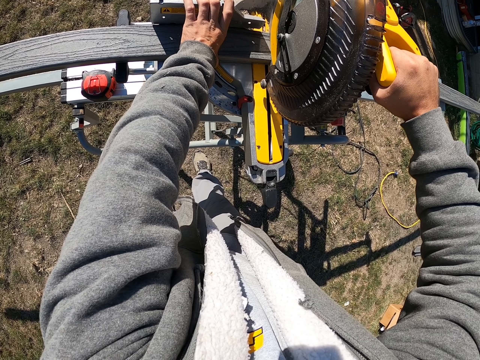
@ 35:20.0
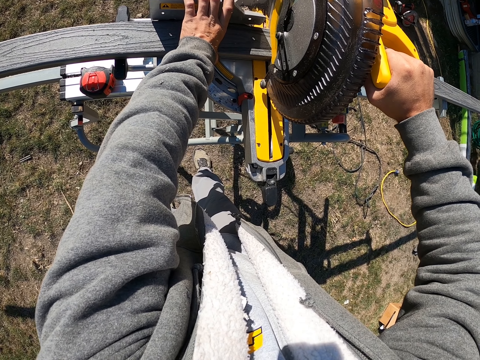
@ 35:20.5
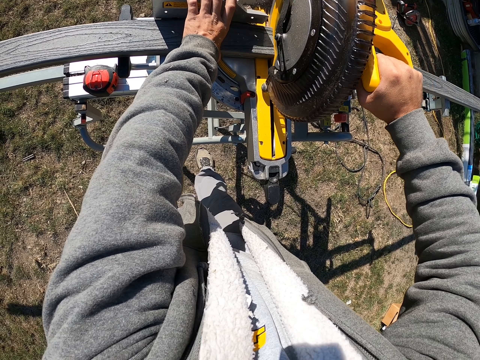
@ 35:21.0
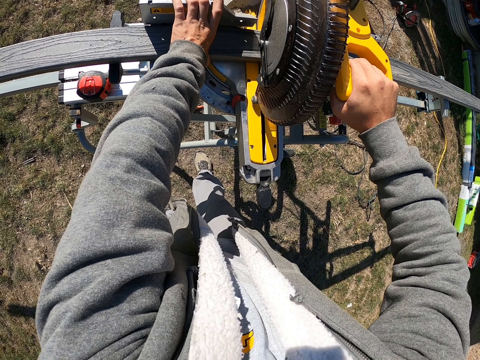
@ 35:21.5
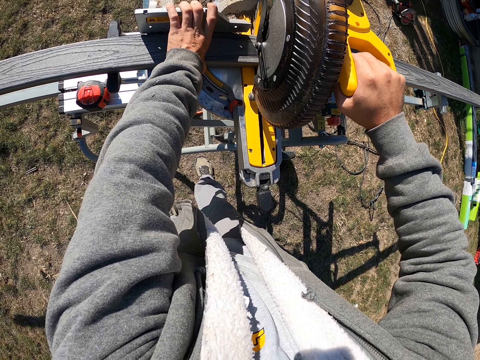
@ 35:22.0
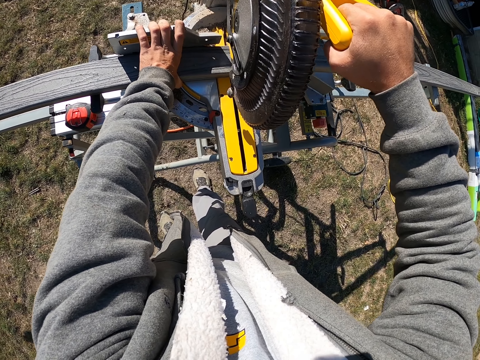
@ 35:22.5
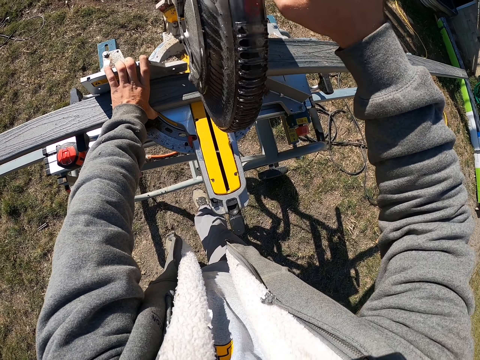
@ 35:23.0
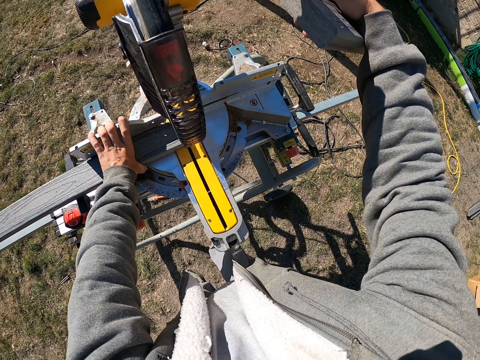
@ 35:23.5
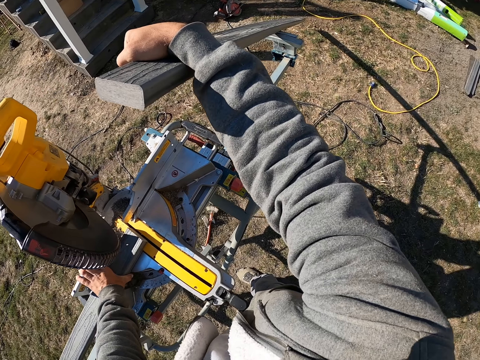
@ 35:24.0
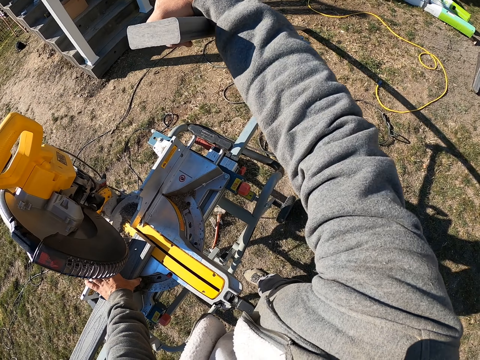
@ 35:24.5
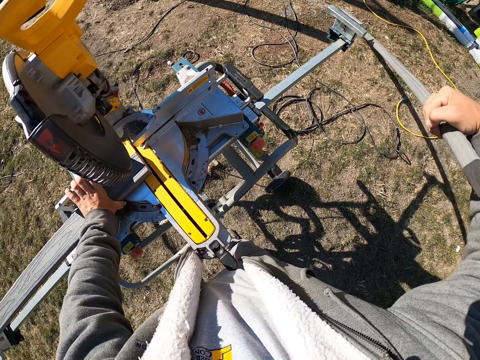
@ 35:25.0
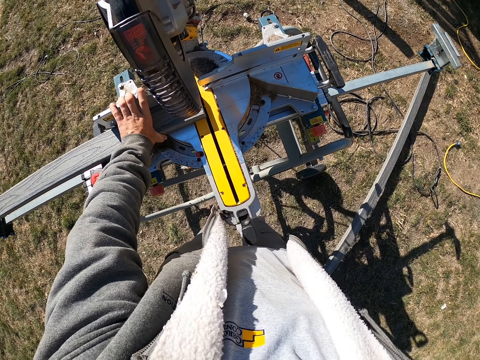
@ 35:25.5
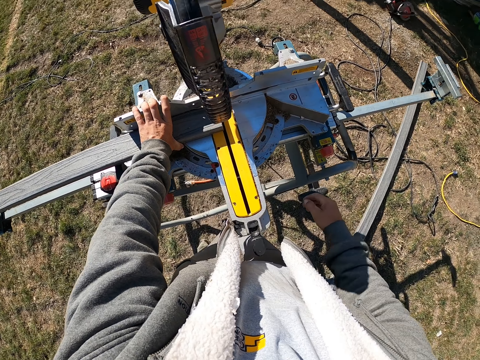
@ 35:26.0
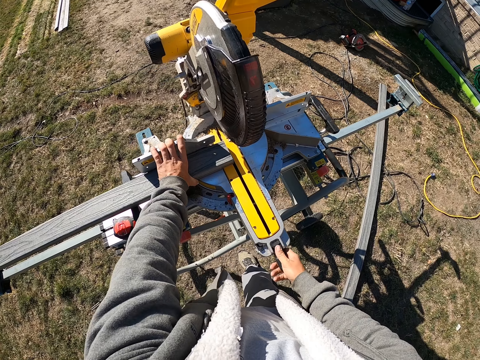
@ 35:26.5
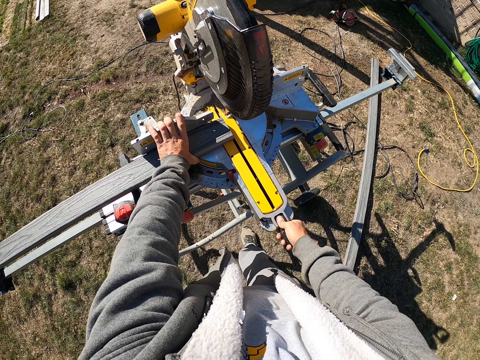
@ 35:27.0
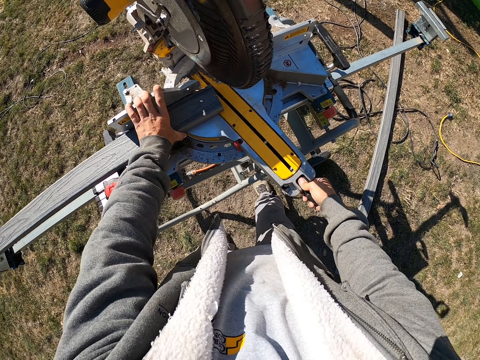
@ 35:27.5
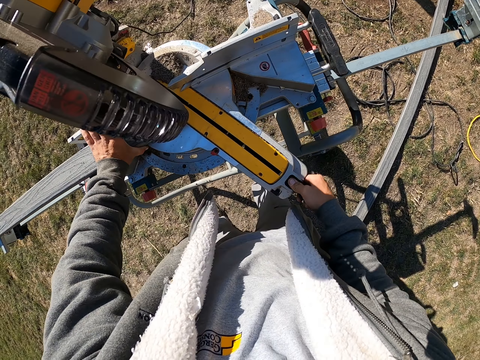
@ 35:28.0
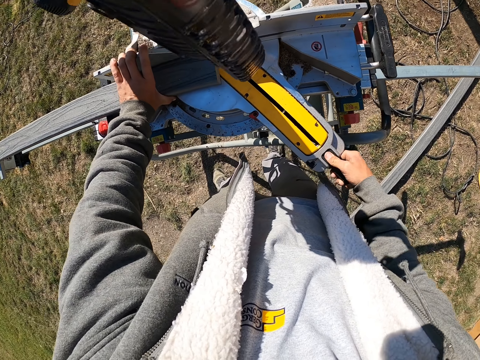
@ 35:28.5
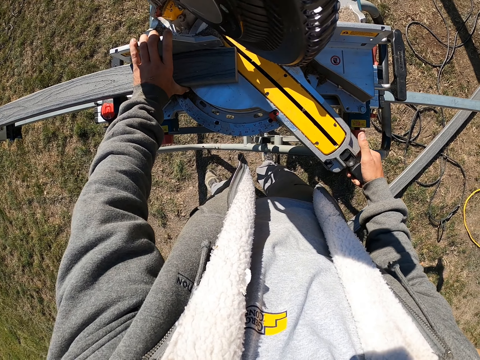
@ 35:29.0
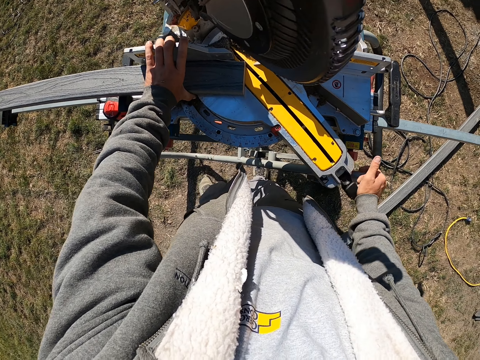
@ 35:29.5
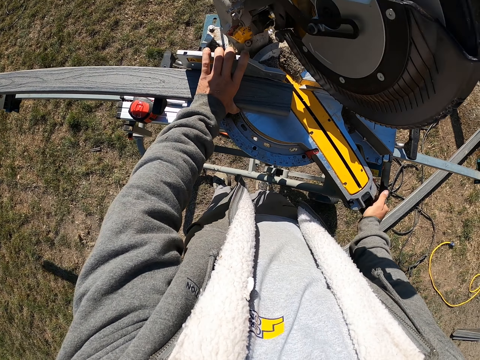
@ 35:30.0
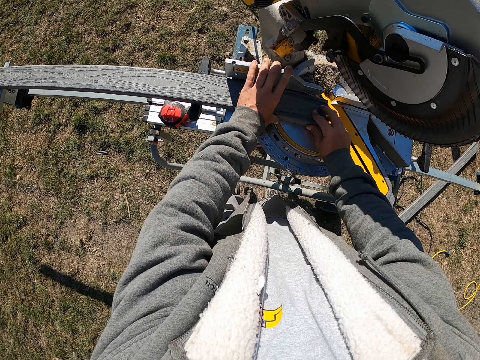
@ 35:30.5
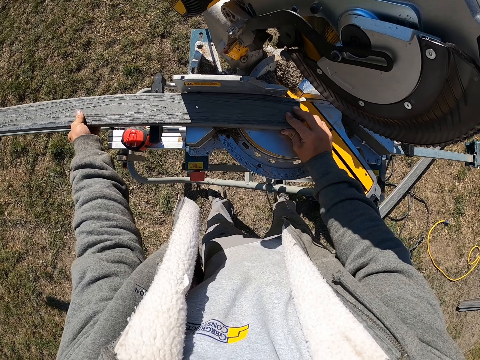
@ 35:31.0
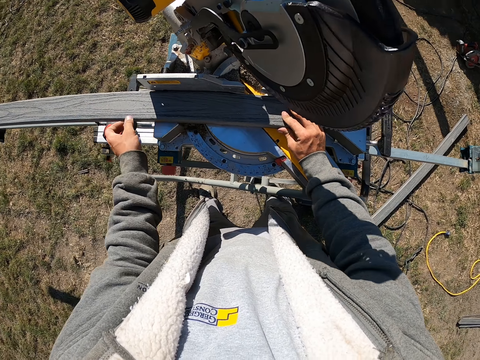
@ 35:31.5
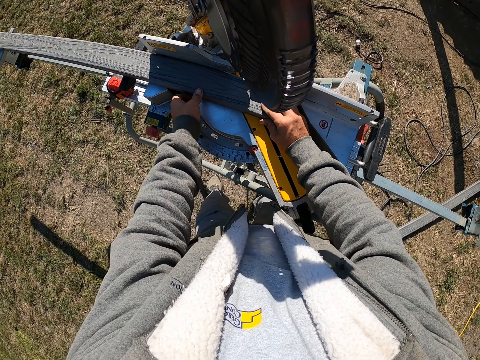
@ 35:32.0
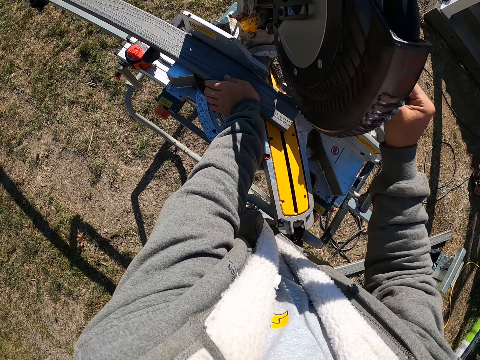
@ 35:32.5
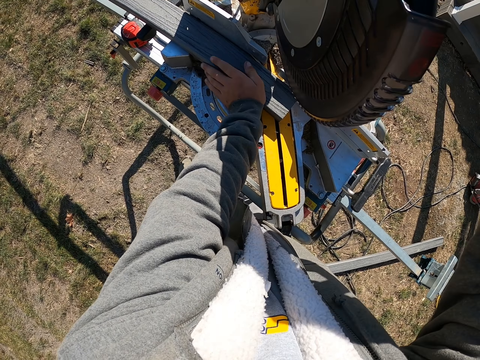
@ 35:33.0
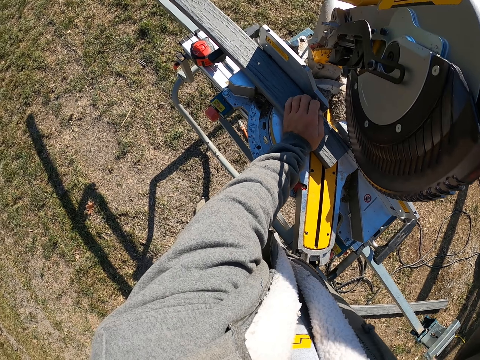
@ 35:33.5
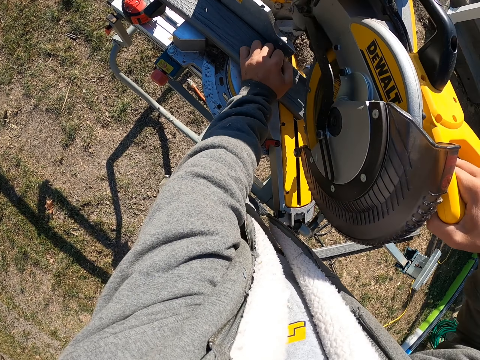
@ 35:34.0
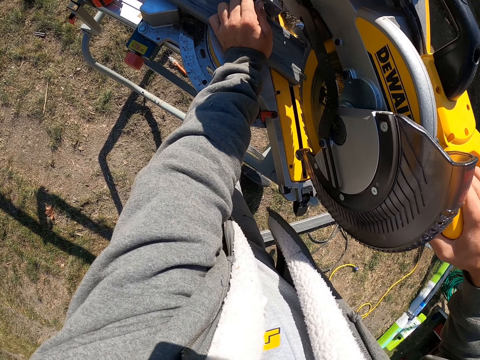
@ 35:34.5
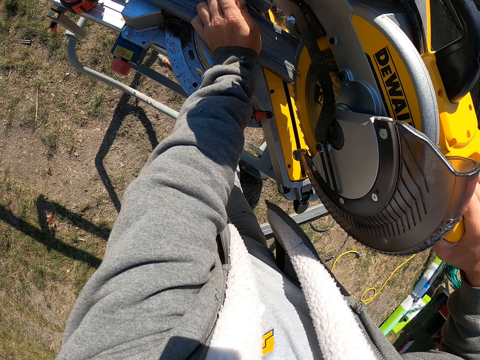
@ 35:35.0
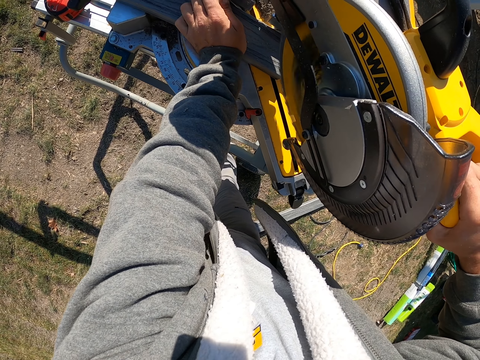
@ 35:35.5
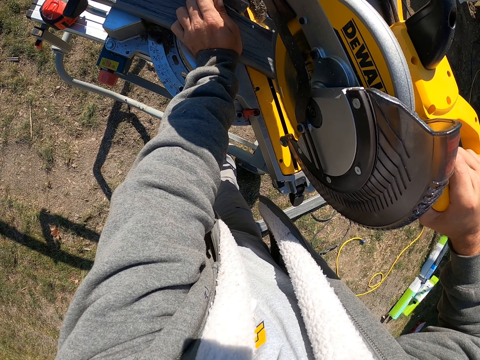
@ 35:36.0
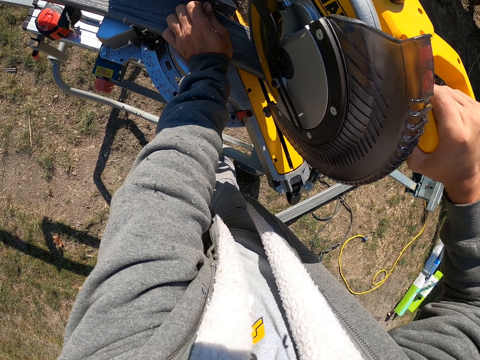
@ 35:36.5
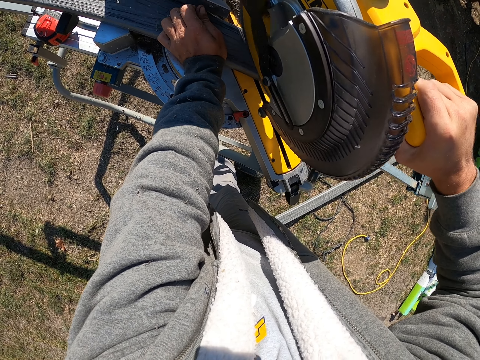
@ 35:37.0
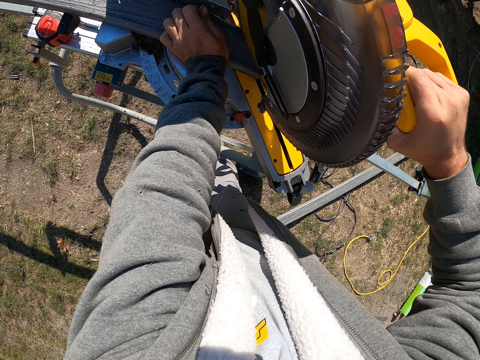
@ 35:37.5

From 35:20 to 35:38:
The camera wearer holds the deck wood. They touch the wood. They place the deck wood on the ground. They adjust the circular saw. They adjust the deck wood on the circular saw. They hold the circular saw handle. They cut the deck wood.

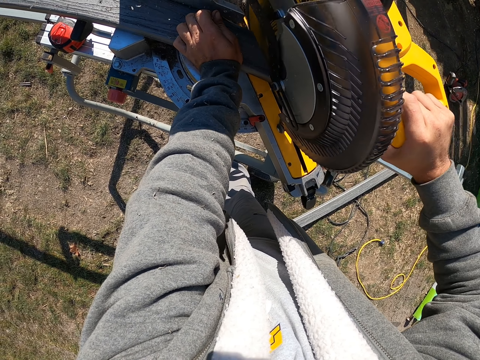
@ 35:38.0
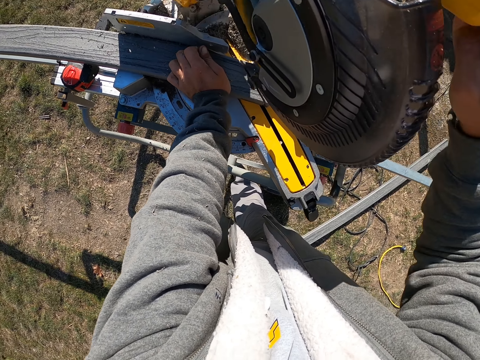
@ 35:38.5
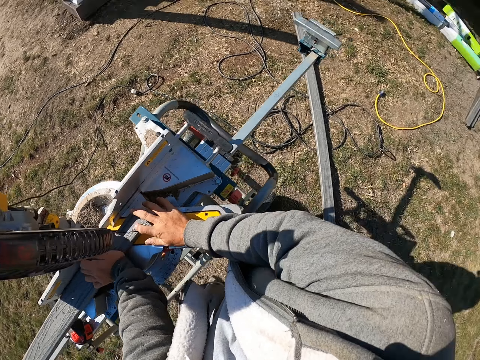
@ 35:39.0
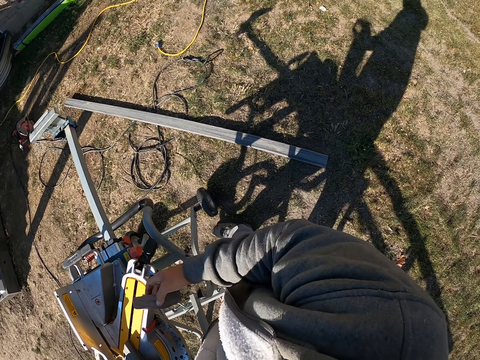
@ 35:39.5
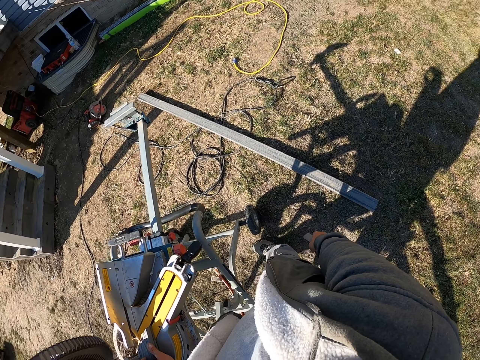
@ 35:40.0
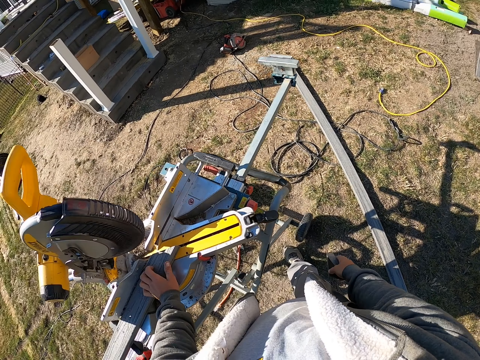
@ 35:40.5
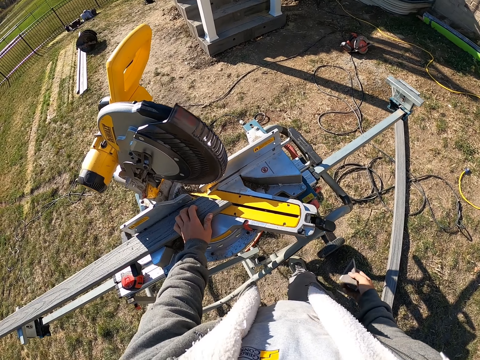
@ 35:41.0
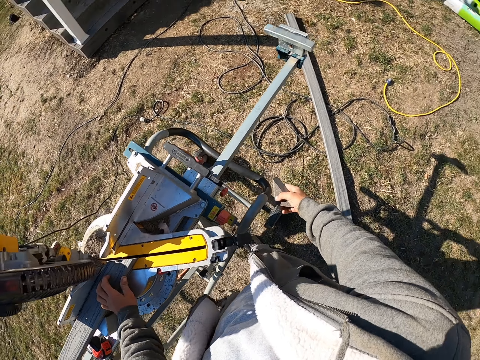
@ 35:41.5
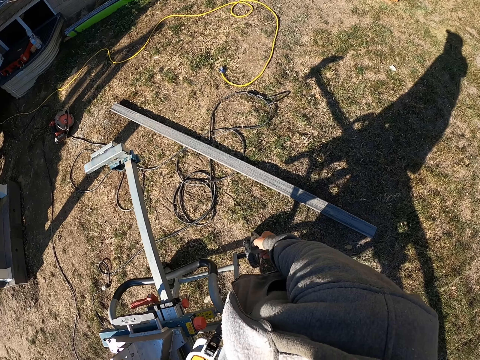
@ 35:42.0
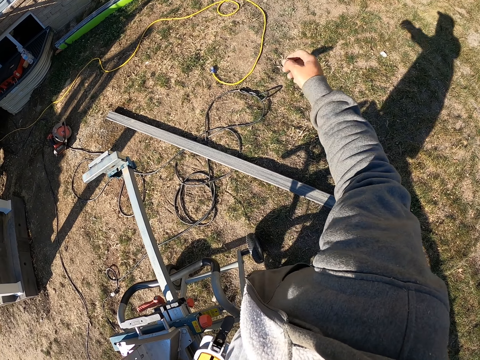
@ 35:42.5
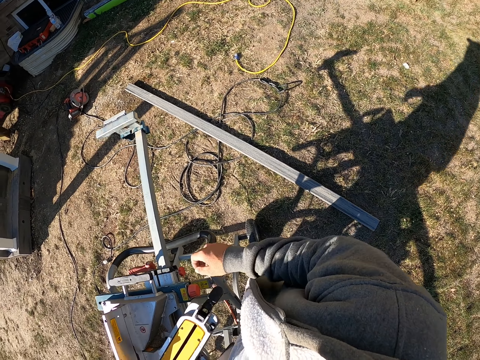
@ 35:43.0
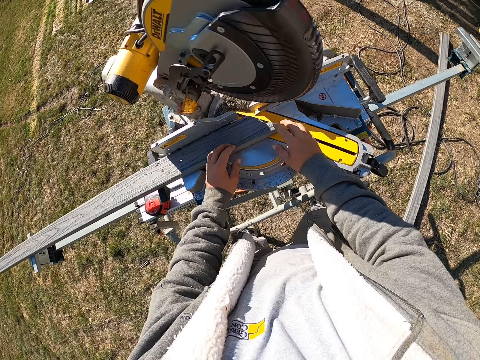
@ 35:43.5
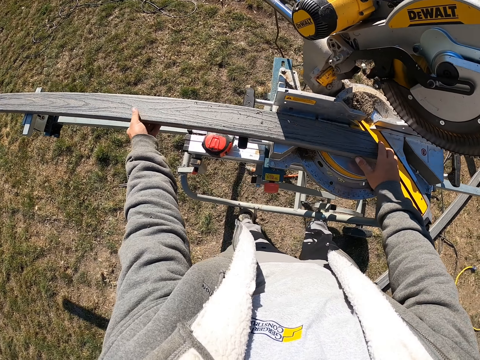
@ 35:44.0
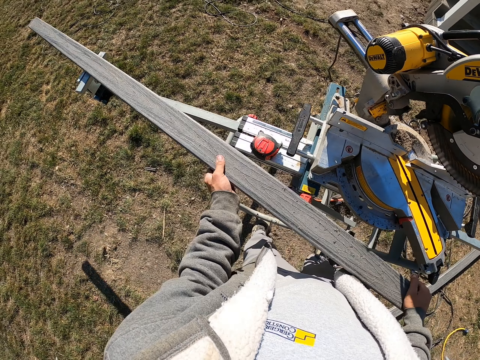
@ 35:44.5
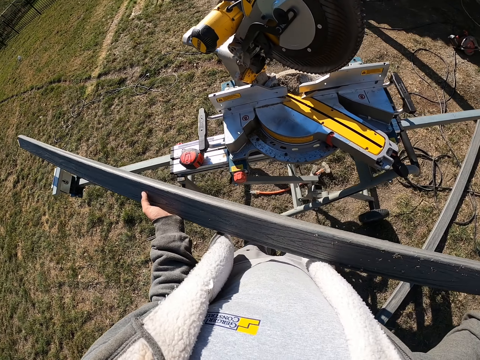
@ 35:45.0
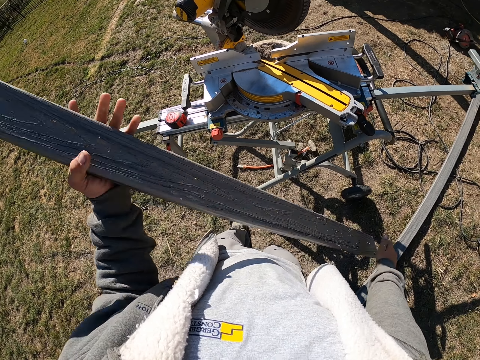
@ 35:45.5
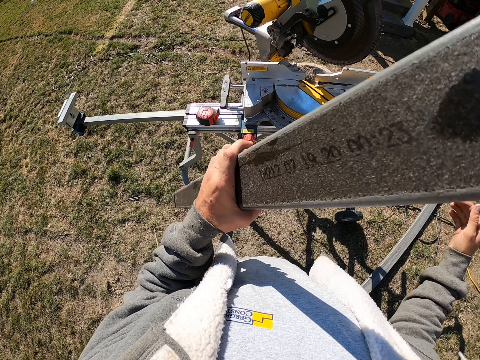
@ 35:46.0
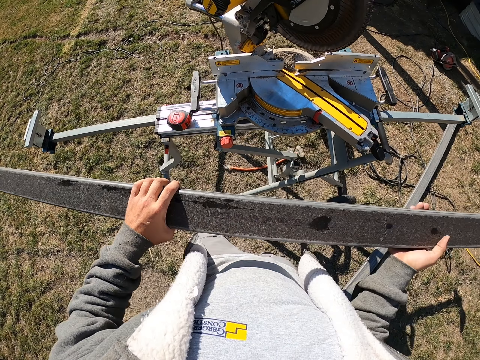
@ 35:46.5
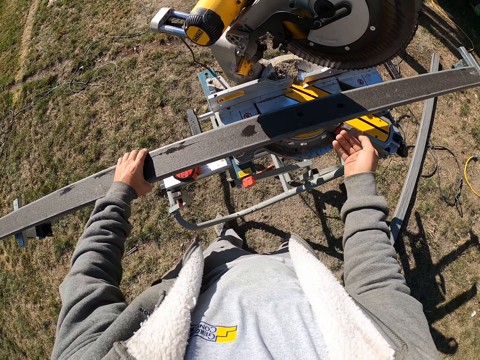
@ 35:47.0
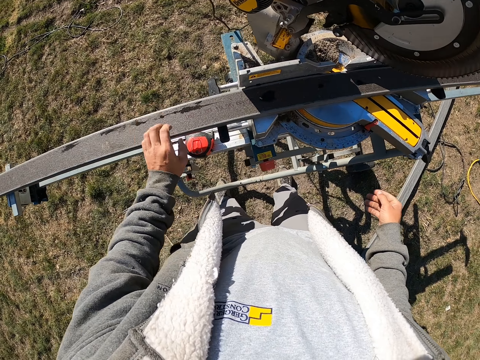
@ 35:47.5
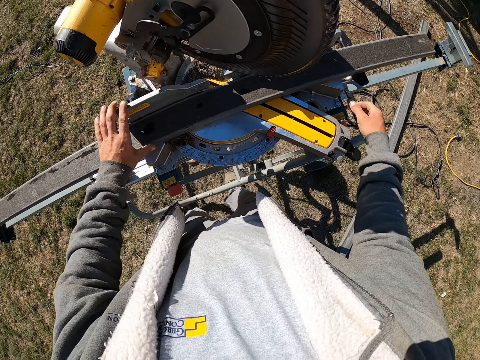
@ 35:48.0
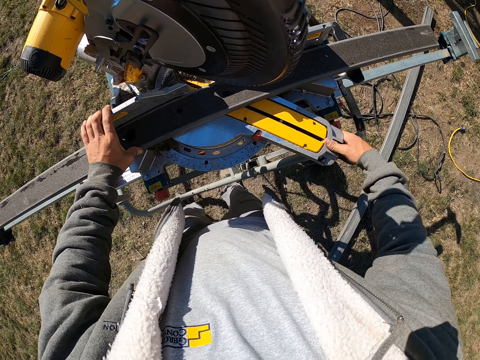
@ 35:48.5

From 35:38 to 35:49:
The camera wearer picks up a piece of wood. They touch the piece of wood. They look around. They throw the piece of wood. They look around. They hold the deck wood. They flip the deck wood. They place the deck wood on the circular saw. They adjust the circular saw.
